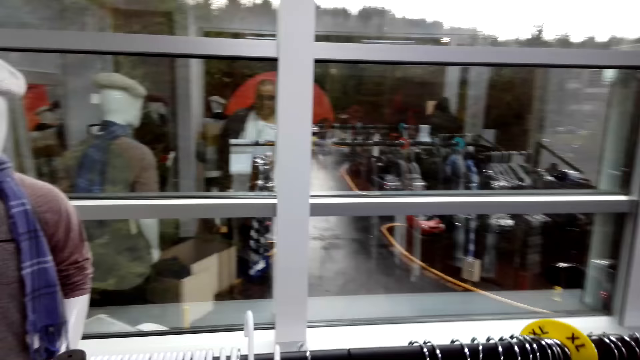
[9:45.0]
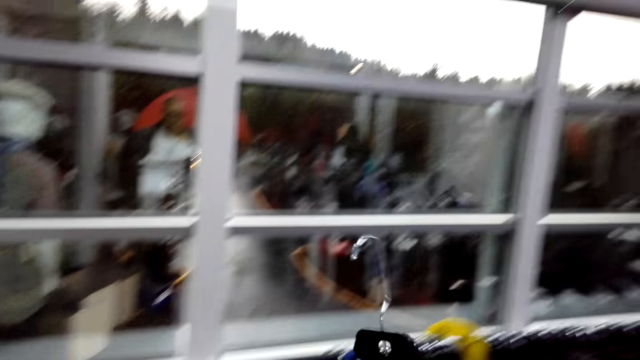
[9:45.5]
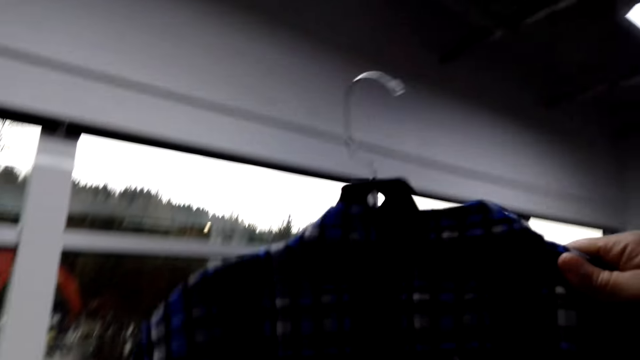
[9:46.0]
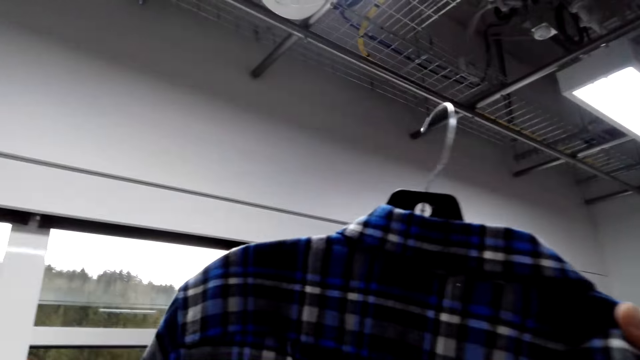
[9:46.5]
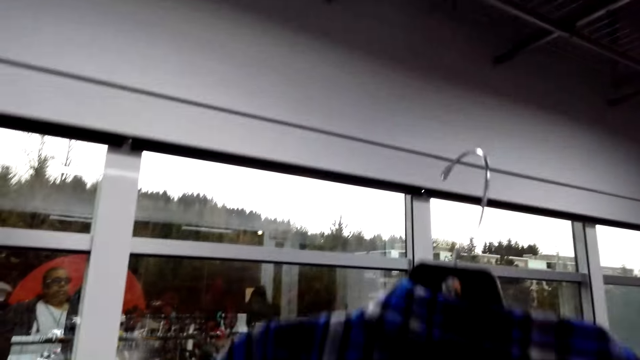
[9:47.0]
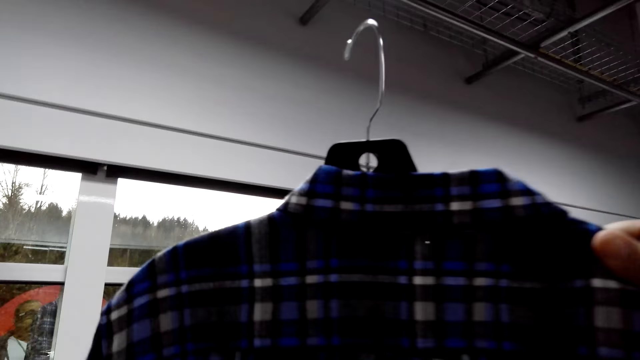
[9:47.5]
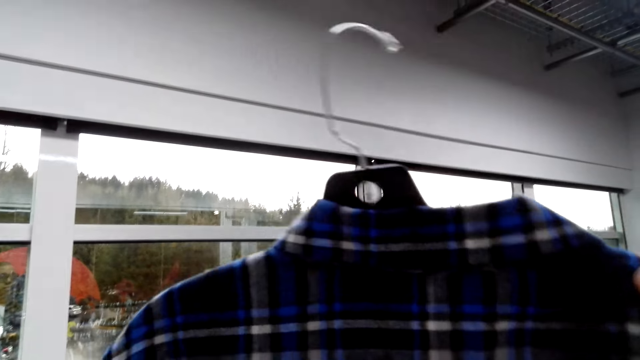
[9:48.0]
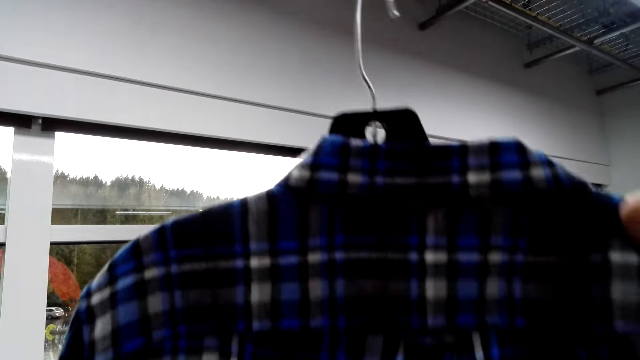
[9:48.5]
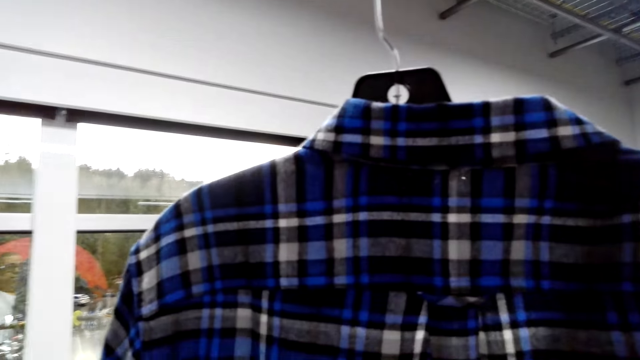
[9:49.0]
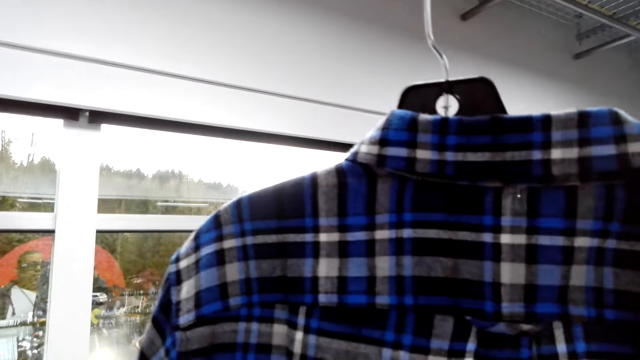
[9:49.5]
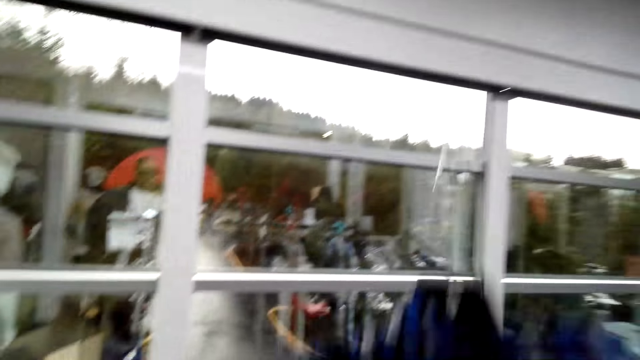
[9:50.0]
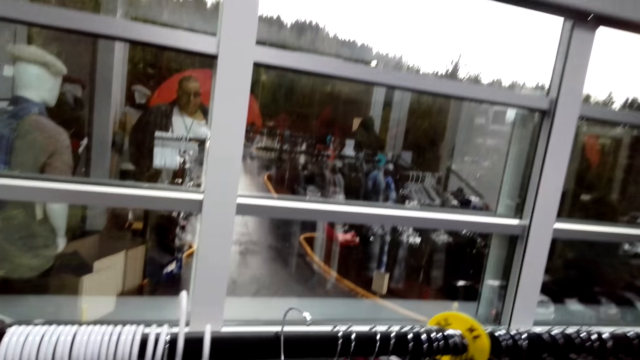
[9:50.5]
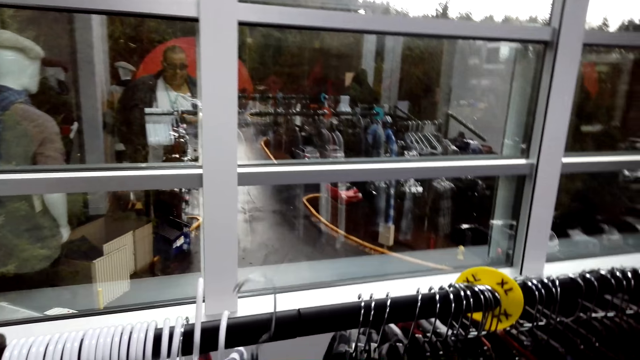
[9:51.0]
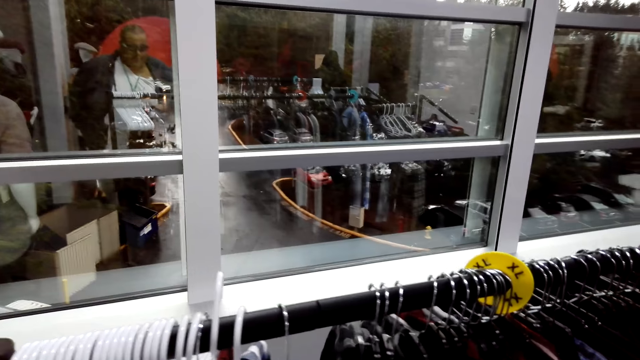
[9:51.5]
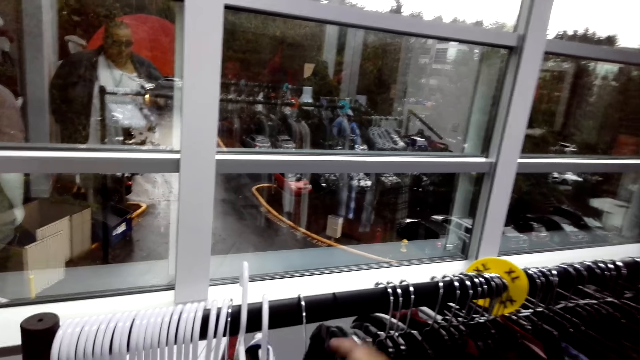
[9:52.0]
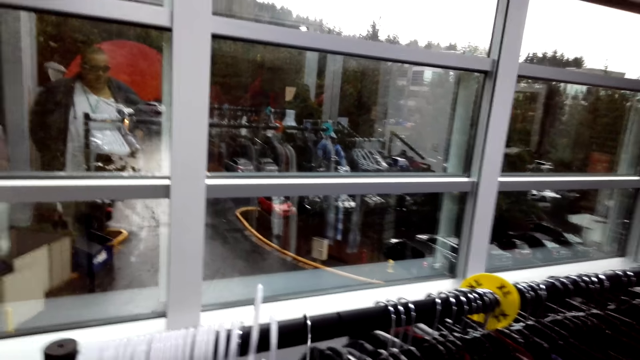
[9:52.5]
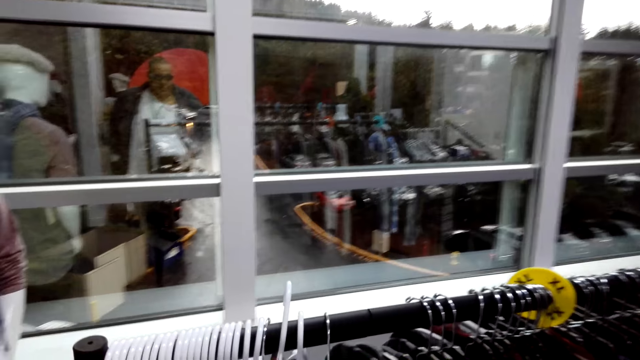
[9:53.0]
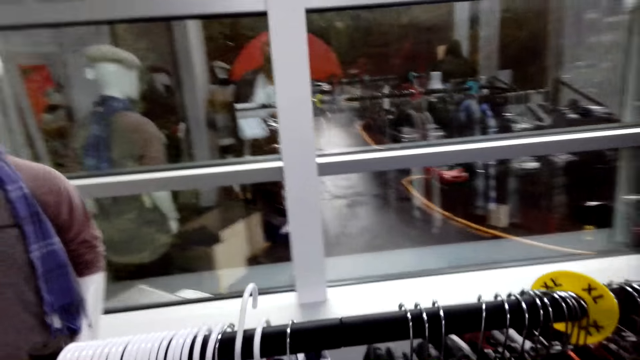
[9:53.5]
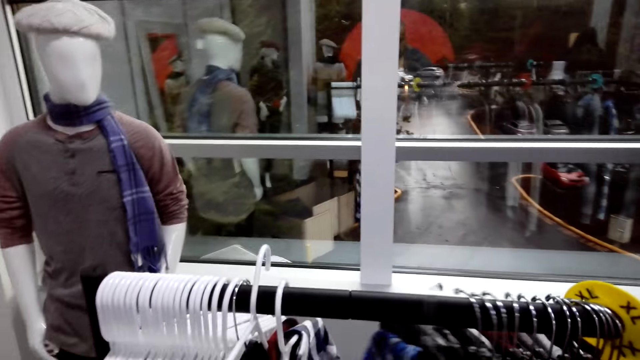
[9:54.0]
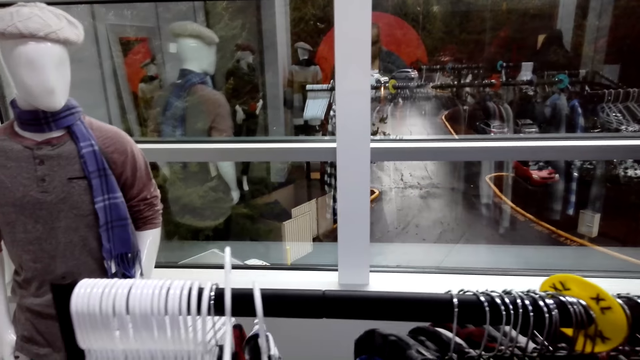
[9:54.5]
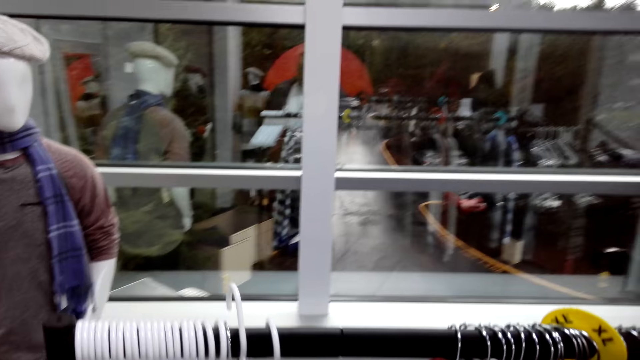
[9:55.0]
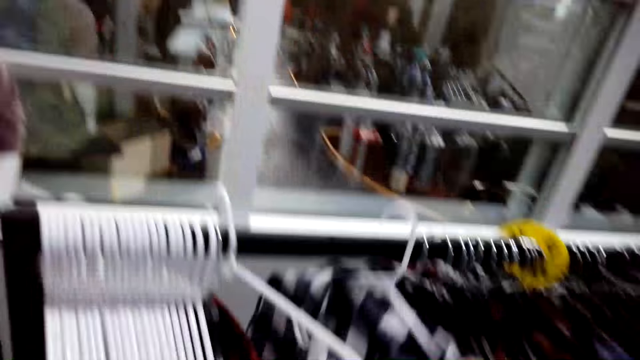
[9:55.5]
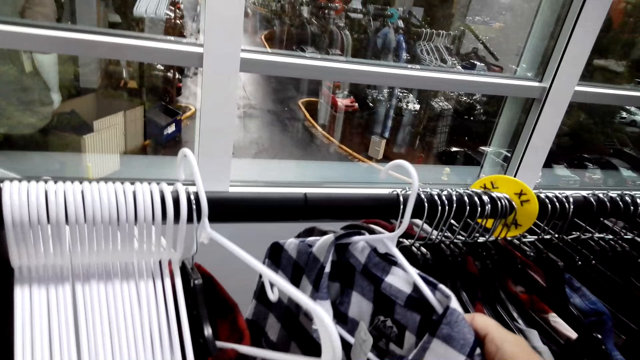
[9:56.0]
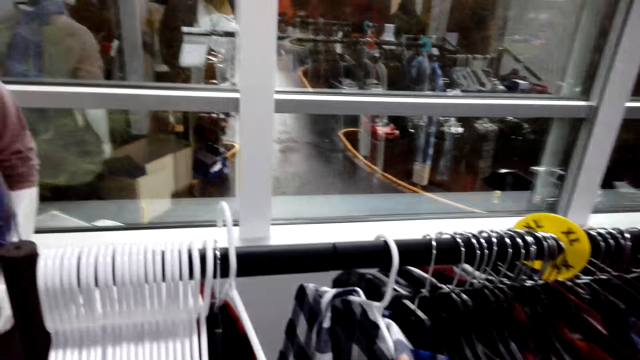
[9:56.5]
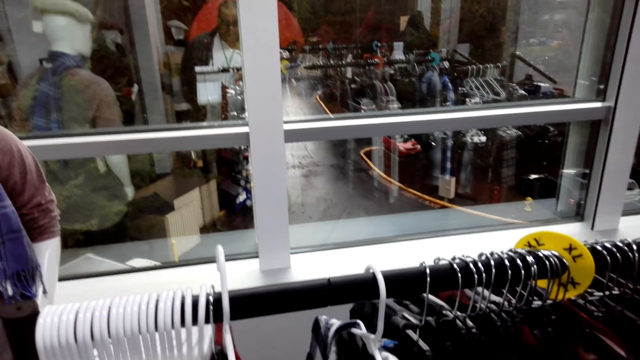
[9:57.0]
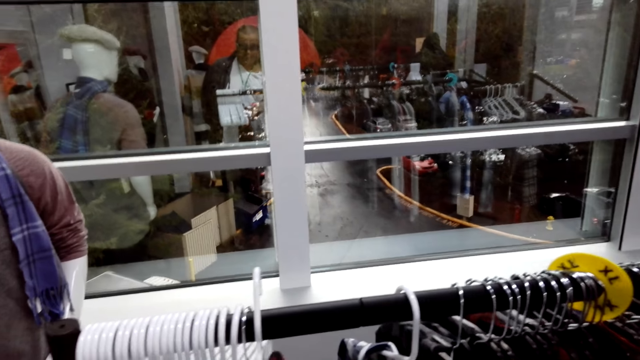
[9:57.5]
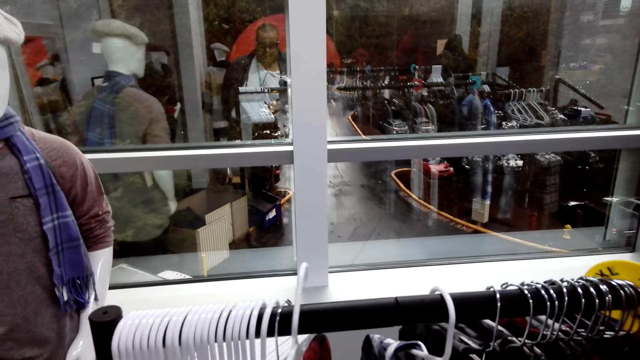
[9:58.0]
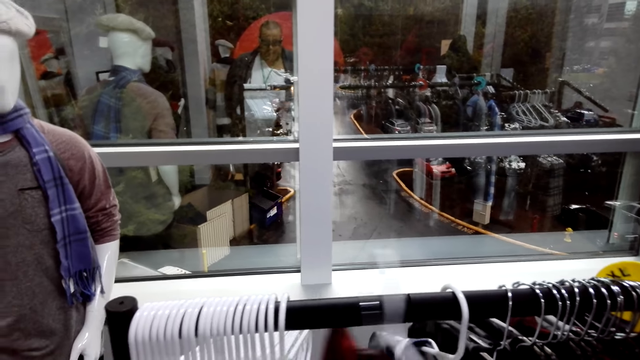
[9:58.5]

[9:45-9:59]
The camera wearer grabs a checked blue shirt on the hanger and converses with an attendant. They look at the checked blue shirt and converse with the attendant. They hang the shirt on the hanger stand and converse with the attendant. They converse with the attendant and move some shirts on the hanger stand. They unhang the shirt and converse with the attendant. They converse with the attendant and hang the shirt back on the hanger stand. They converse with the attendant and grab a hanger.

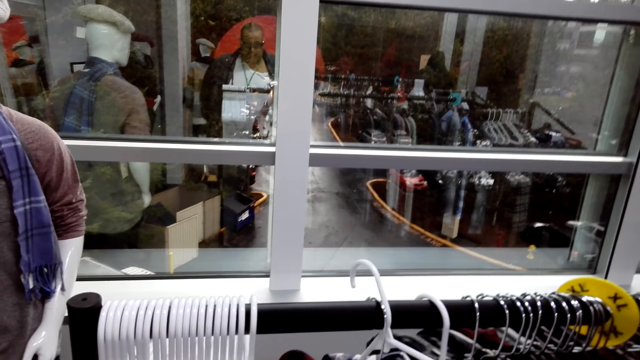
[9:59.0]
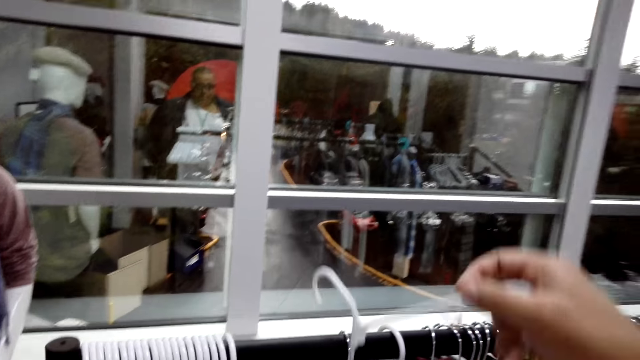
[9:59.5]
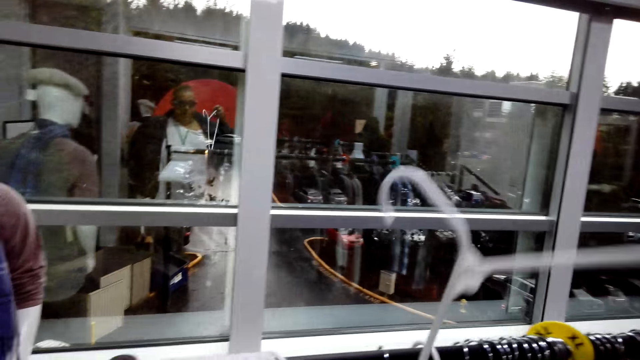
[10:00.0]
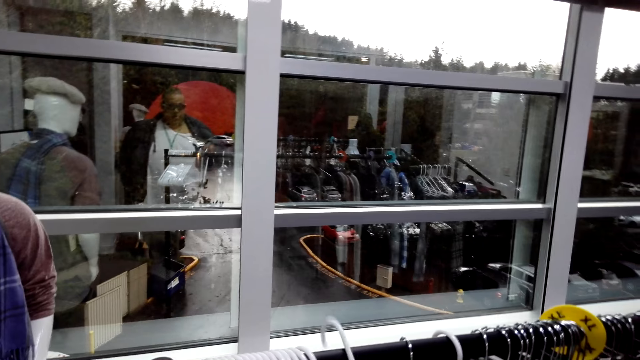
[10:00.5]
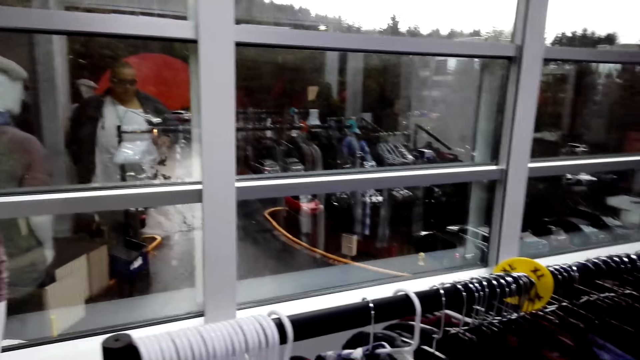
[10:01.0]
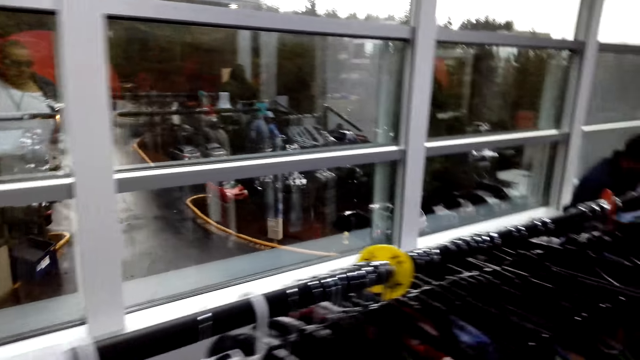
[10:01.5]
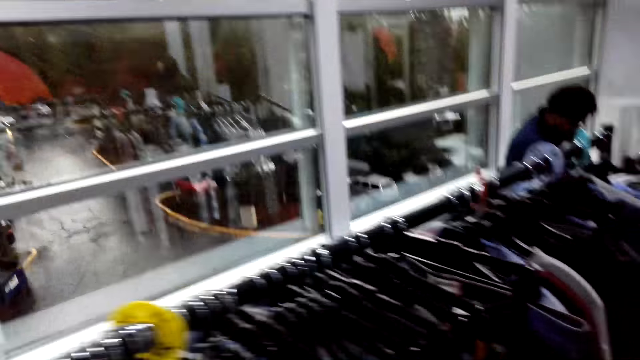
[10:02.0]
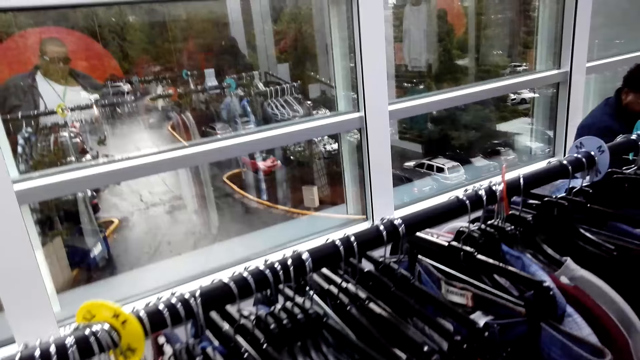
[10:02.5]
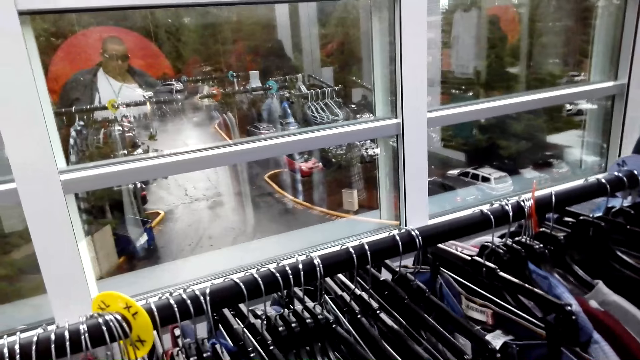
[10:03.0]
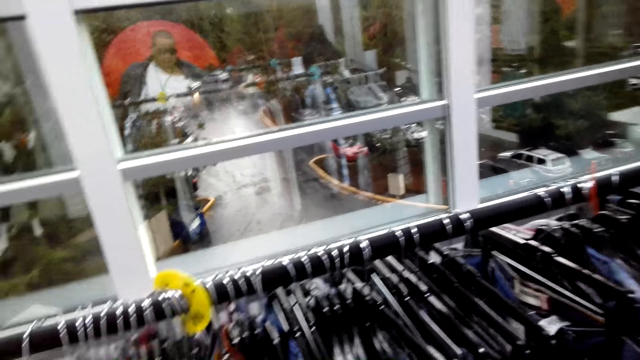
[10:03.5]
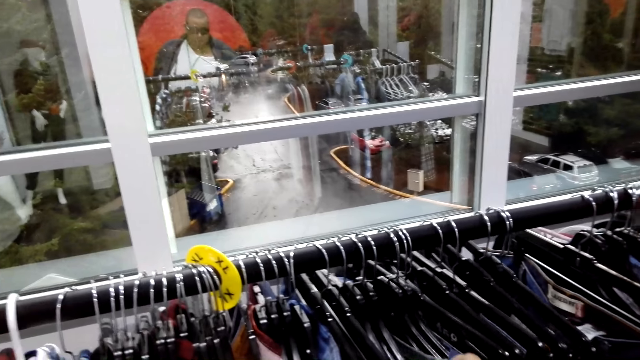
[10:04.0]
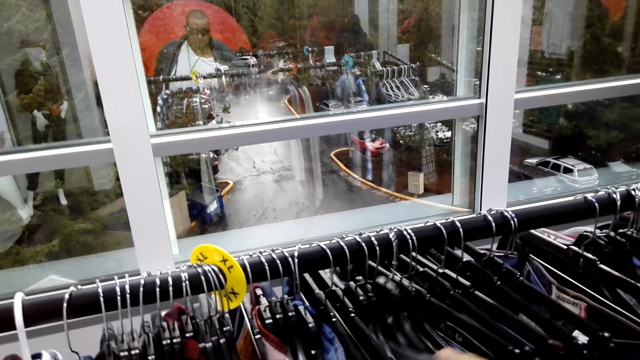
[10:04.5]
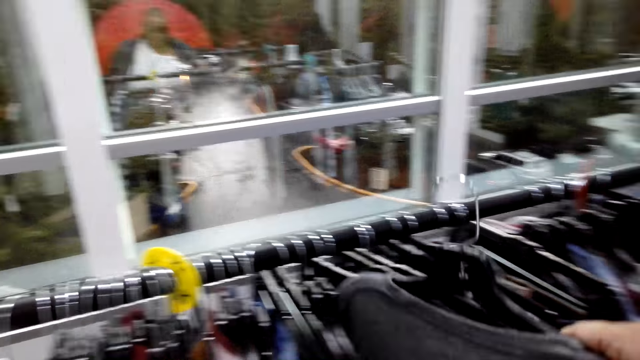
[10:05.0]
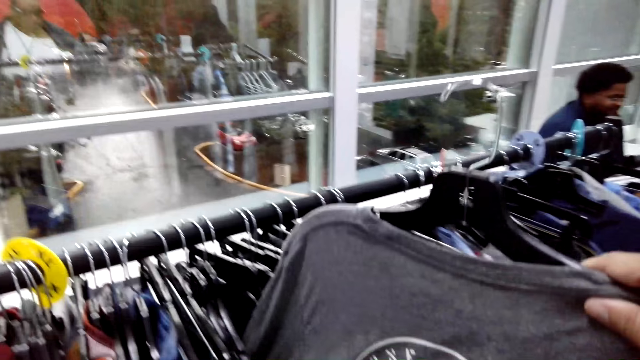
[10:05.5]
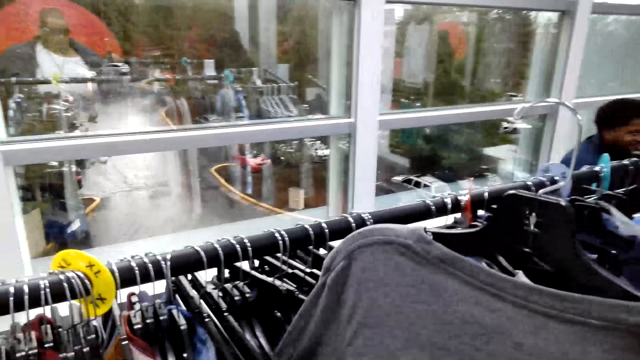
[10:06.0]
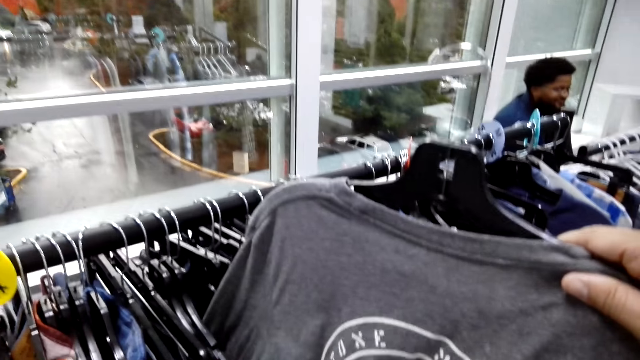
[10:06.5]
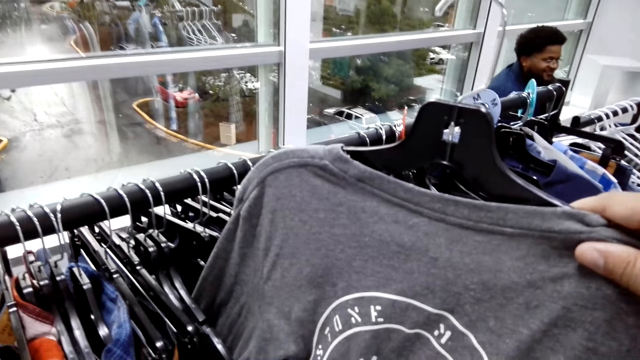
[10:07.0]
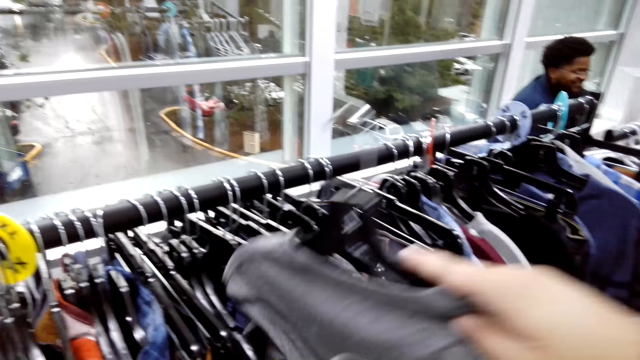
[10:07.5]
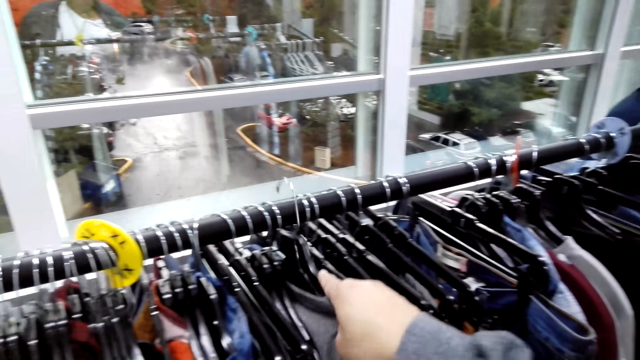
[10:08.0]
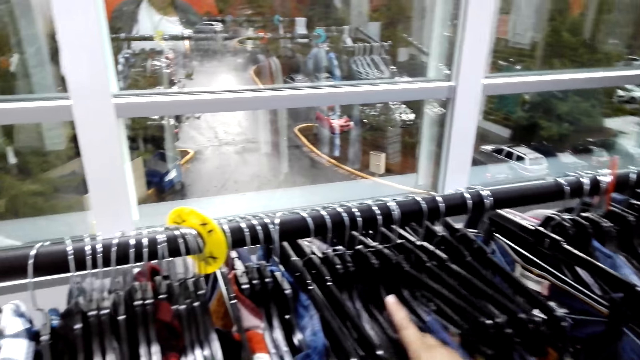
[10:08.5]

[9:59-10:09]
The camera wearer hangs the hanger on the hanger stand and converses with an attendant. They pick a hanger. The attendant talks to the camera wearer. The camera wearer converses with the attendant and gazes at clothes on the hanger stand. They unhang a t-shirt or cloth on the hanger and converse with the attendant. They talk to the attendant and look at the cloth. They converse with the attendant and hang the t-shirt back on the hanger stand. They push the cloth on the cloth display rack.
